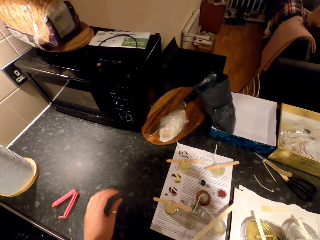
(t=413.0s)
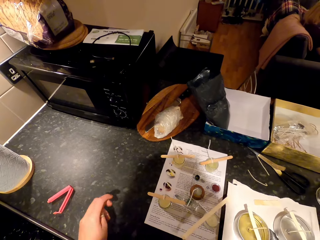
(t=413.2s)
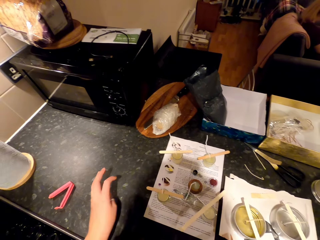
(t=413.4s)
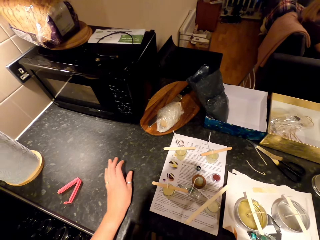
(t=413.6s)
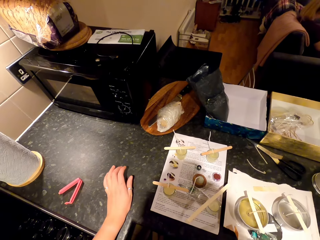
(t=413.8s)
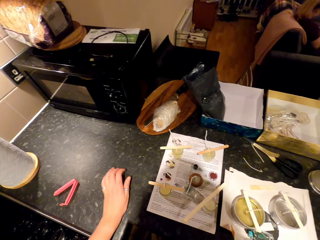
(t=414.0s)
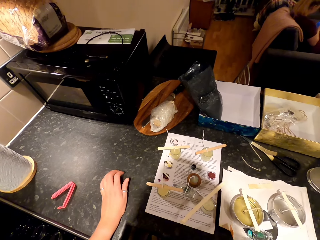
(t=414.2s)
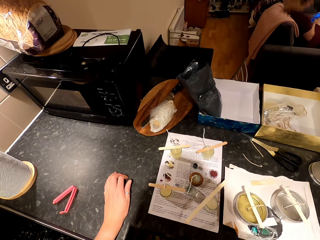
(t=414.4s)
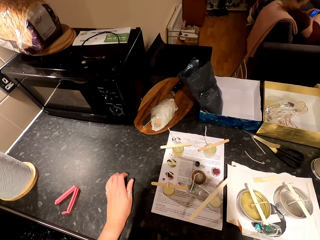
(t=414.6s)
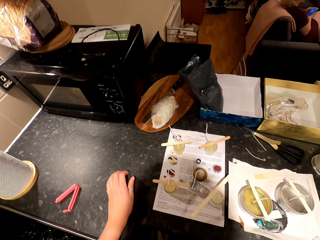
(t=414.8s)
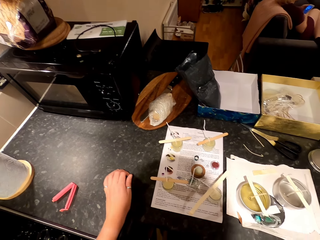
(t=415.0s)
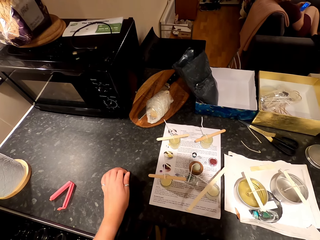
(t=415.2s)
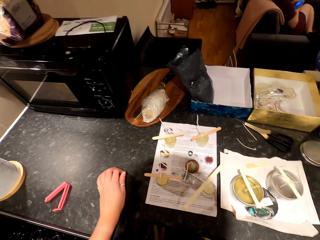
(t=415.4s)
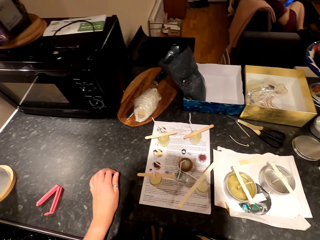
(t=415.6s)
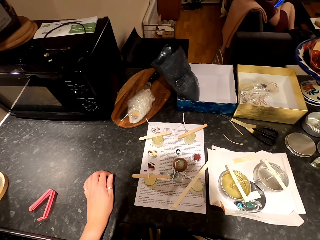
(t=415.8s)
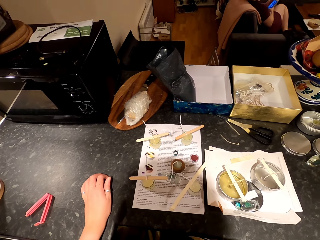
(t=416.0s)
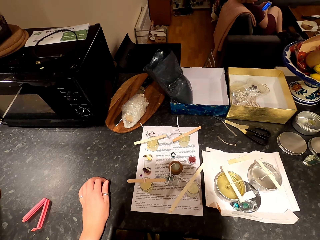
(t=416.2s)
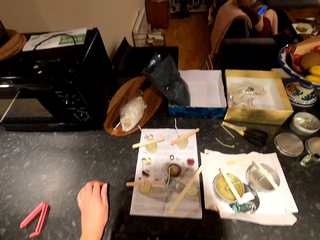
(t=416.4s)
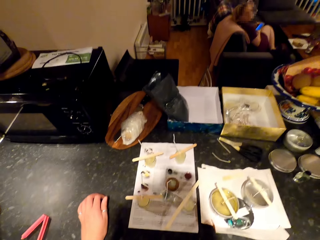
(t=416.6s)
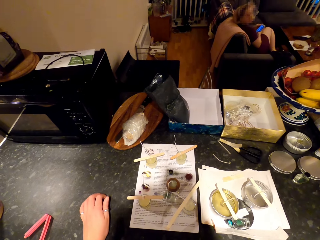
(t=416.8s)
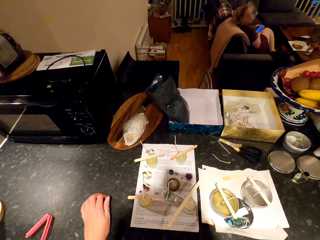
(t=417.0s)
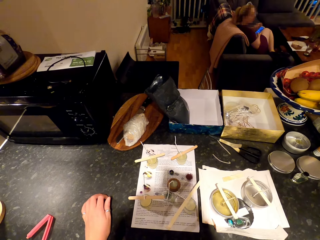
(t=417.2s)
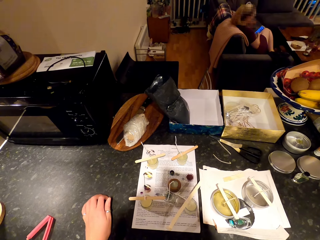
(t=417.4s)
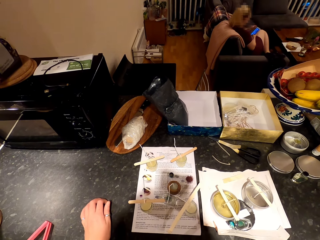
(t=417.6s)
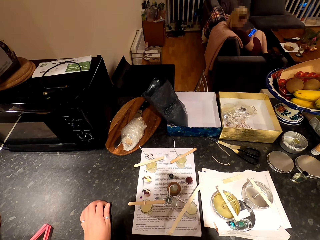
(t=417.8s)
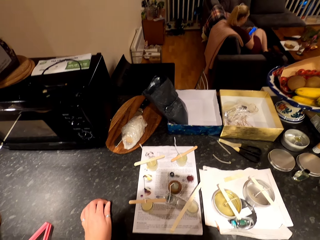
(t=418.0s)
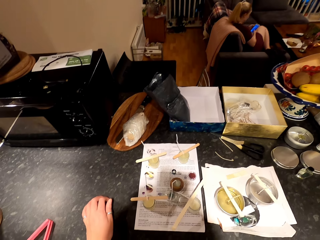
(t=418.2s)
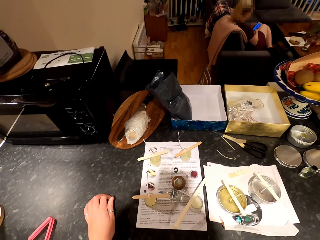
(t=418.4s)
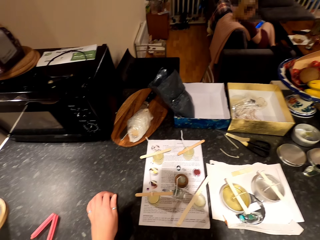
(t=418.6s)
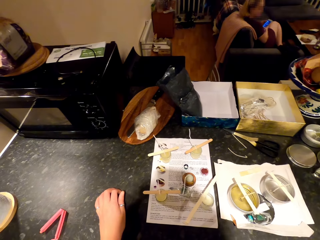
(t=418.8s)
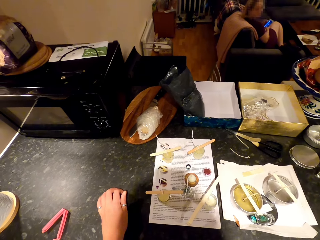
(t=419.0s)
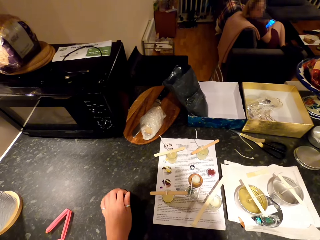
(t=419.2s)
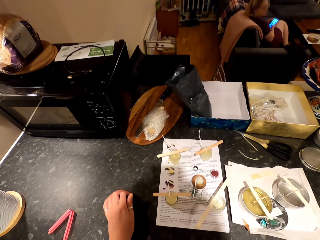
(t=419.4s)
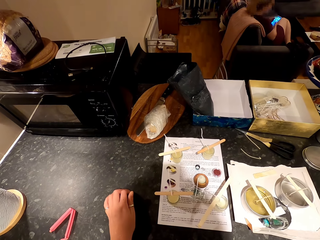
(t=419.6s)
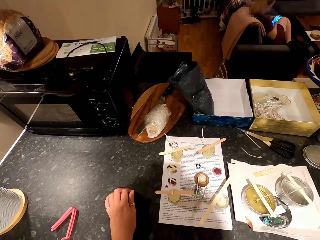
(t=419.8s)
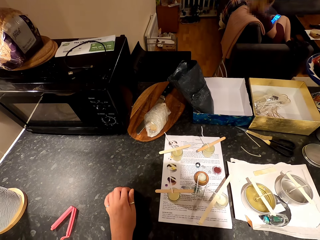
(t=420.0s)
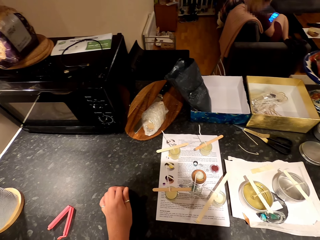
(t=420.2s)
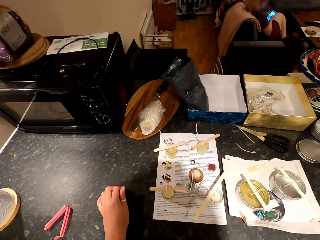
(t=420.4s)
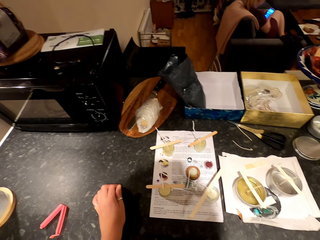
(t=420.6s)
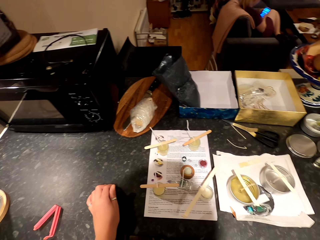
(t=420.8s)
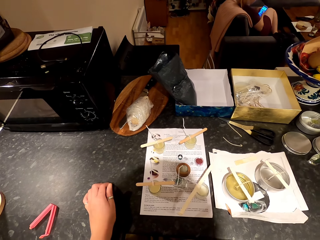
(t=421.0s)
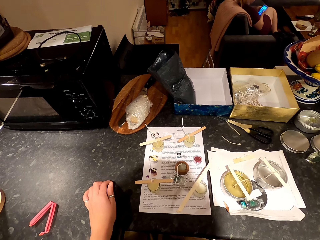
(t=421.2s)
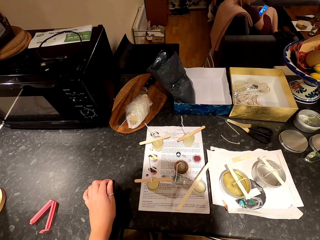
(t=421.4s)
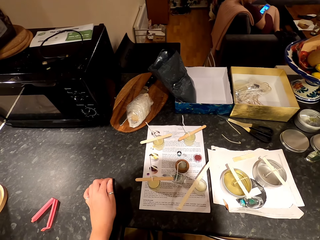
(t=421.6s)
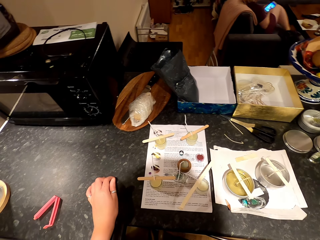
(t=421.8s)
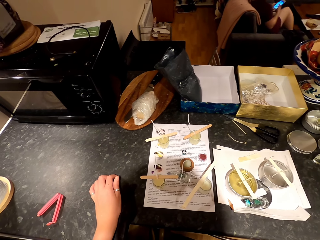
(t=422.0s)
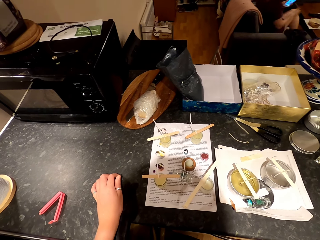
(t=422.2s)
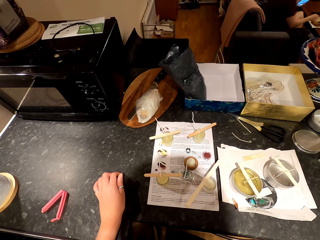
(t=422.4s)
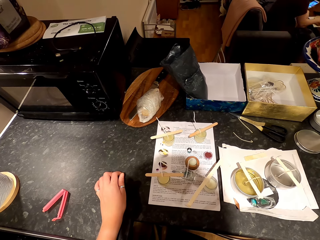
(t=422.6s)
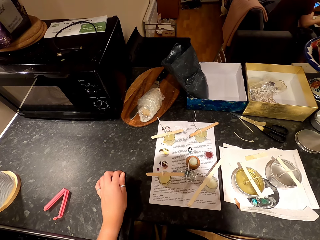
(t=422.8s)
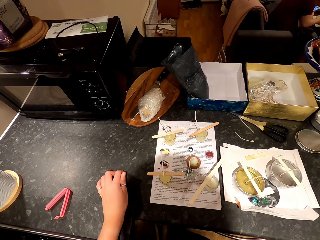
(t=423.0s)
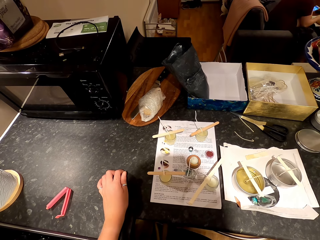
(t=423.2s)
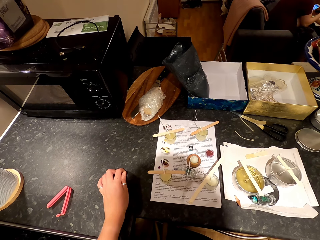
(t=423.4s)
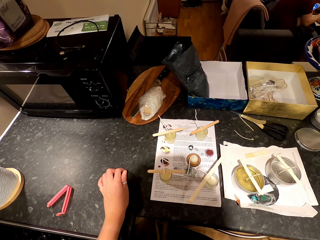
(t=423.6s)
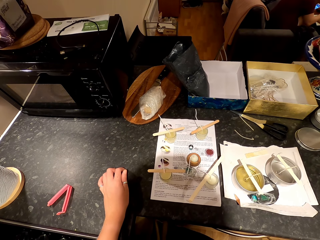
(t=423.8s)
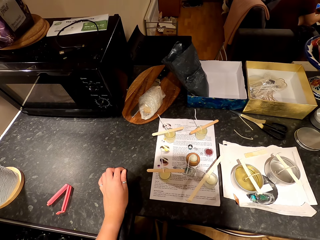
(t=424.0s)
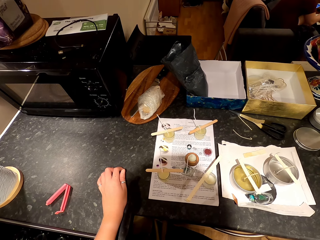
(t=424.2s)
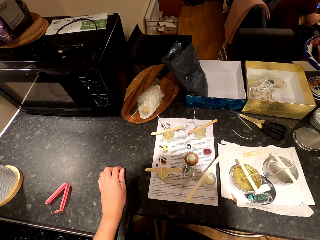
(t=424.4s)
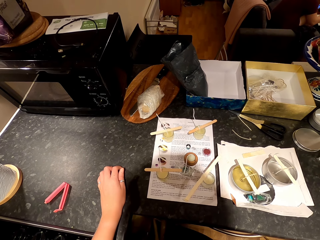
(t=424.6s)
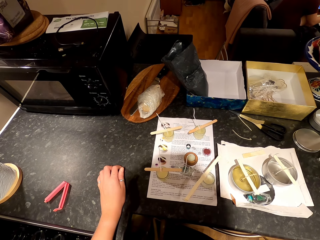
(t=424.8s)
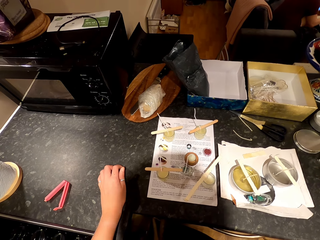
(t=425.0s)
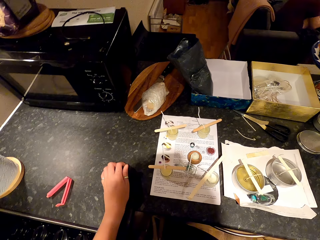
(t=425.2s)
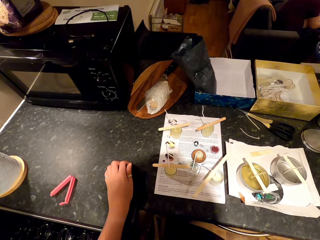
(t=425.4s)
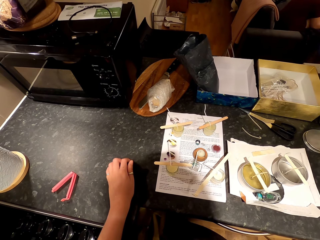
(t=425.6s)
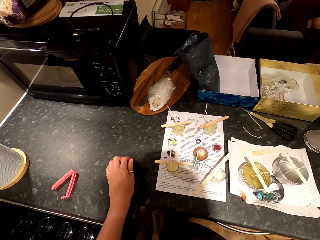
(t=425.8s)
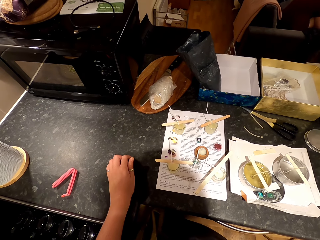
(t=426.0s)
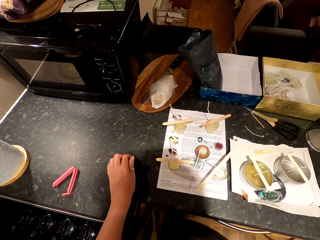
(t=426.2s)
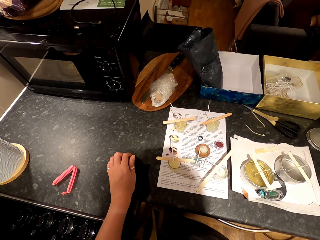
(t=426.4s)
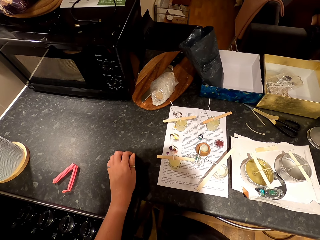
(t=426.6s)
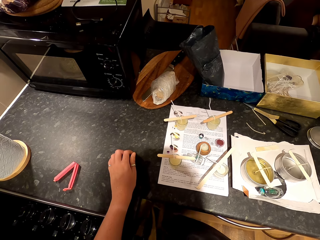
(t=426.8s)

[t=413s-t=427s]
The camera wearer looks around. A woman sits on the couch. The woman operates a mobile phone. The woman talks. The camera wearer talks to the woman. The woman moves around.

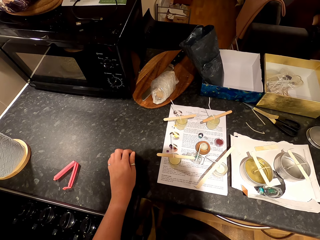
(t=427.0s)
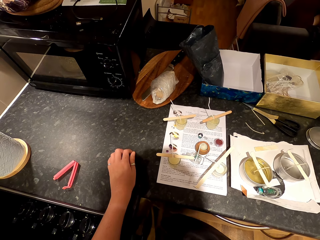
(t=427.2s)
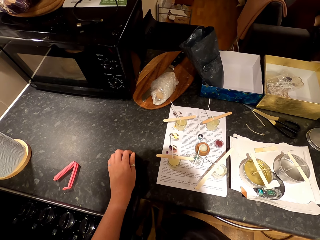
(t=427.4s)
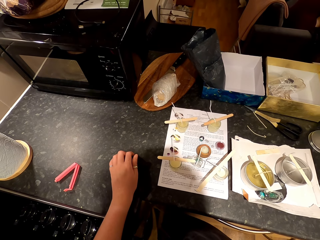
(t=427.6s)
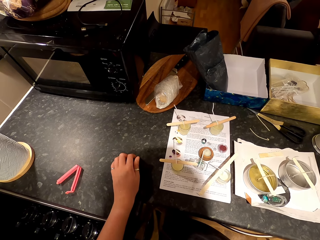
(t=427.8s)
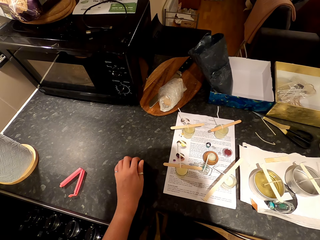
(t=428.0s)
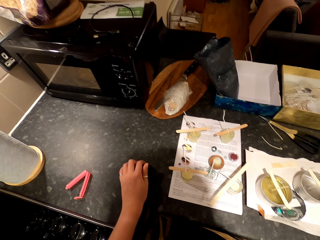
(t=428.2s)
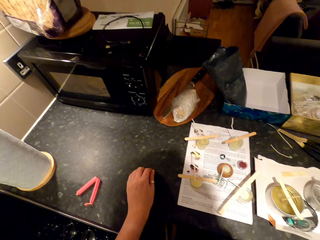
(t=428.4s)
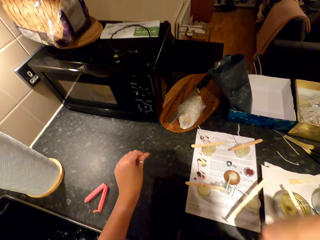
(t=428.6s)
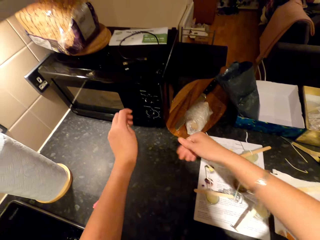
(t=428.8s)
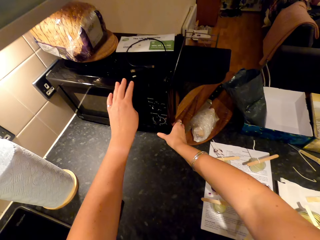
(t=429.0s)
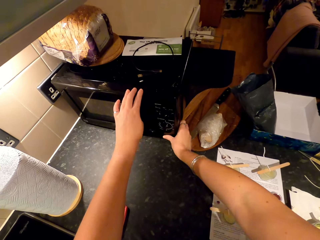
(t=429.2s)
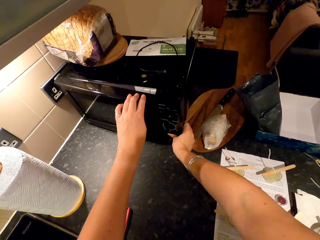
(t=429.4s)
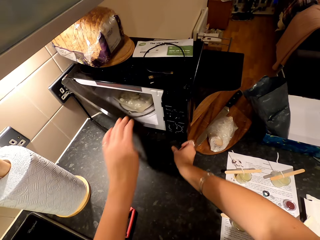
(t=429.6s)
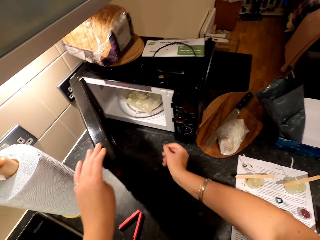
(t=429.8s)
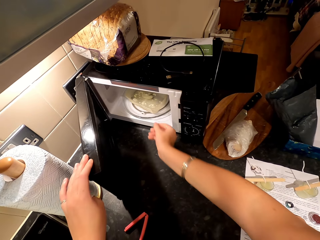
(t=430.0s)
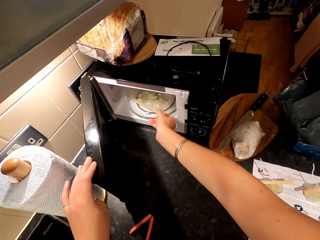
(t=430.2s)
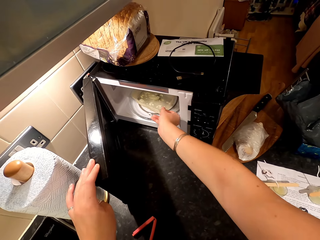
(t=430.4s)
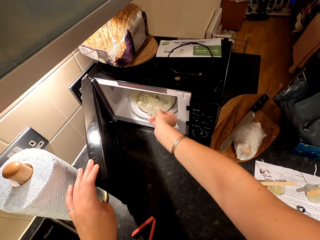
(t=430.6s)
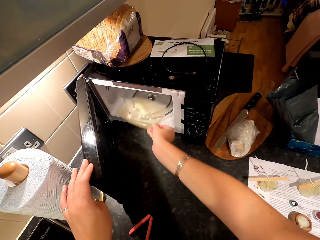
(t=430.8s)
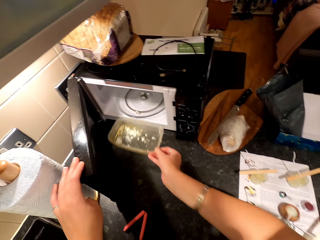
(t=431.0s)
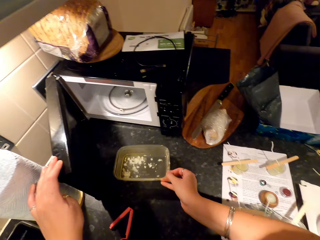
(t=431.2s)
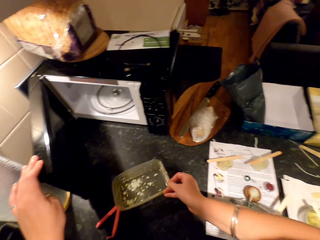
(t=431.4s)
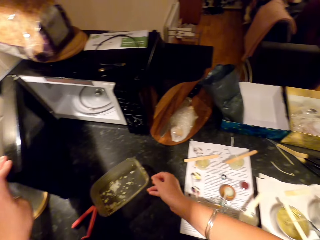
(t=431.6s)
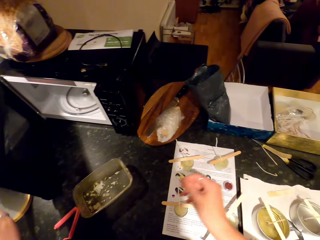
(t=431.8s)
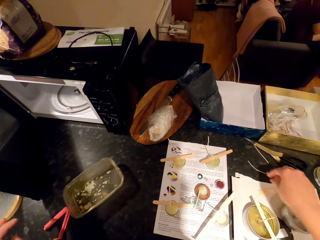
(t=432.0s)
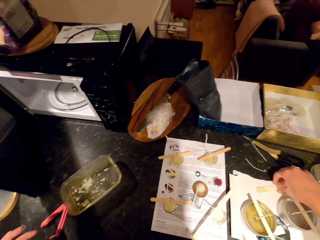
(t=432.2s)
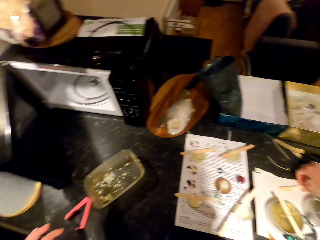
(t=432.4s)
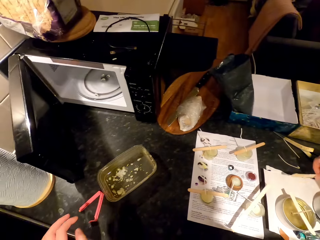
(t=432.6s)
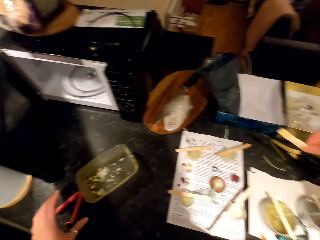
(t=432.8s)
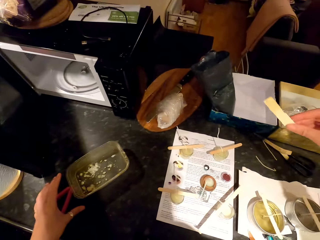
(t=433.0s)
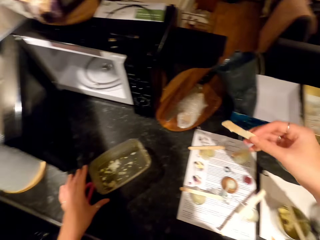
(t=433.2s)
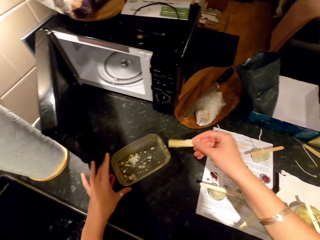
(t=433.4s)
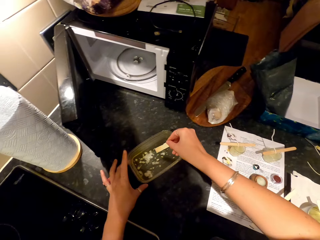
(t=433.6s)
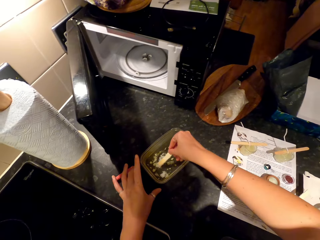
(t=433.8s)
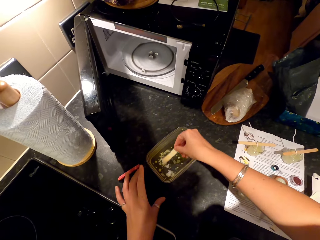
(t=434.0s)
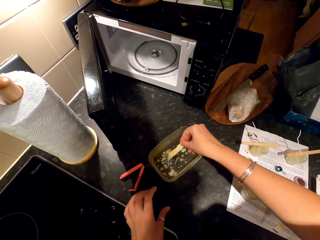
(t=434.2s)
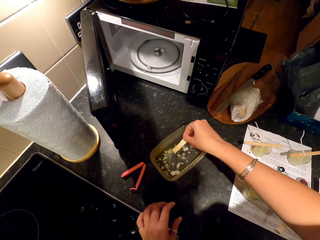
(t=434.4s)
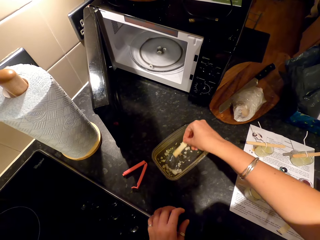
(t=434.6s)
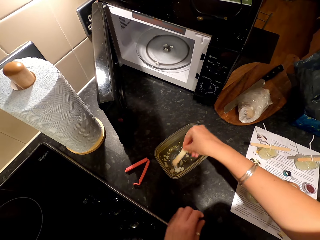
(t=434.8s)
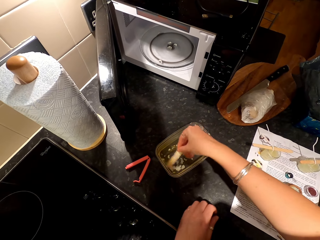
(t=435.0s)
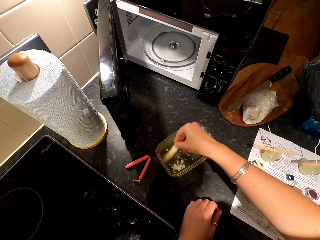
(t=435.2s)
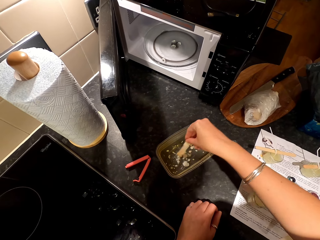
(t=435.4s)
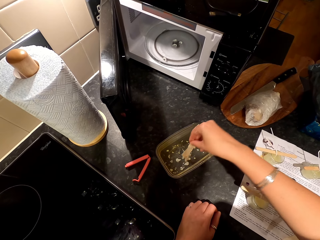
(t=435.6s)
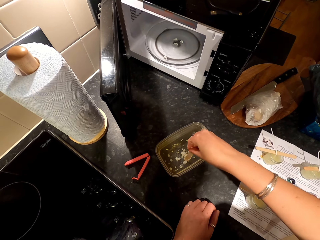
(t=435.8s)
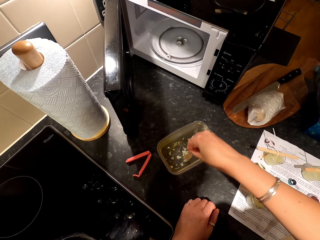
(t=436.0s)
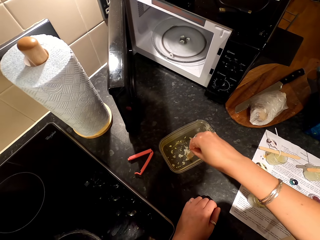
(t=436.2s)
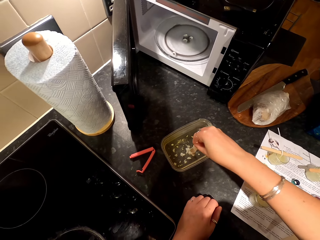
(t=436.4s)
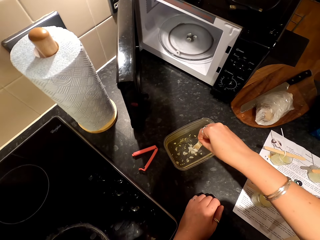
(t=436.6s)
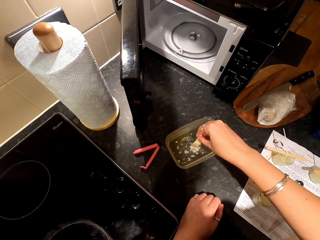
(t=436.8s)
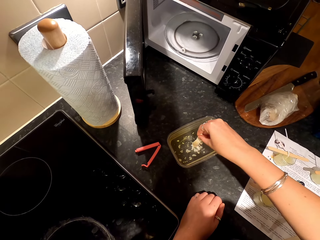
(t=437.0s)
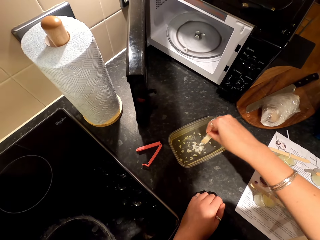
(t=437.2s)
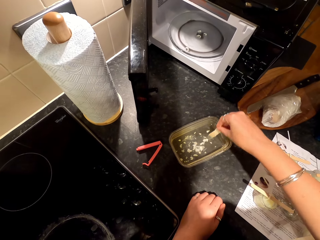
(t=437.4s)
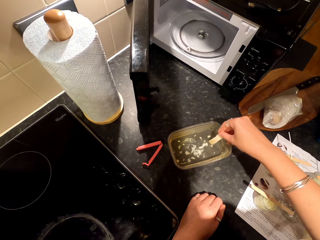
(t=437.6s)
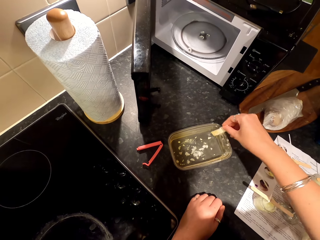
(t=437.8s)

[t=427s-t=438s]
The camera wearer opens the microwave. They press a microwave button. They pick the plastic dish in the microwave. They place the plastic dish on the counter. A woman sits on the couch. The camera wearer picks a popsicle stick on the paper. They stir the wax particles in the dish with the popsicle stick. They press the wax particles in the dish with the popsicle stick.
